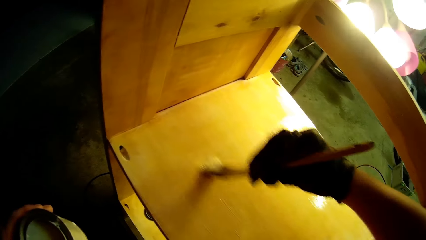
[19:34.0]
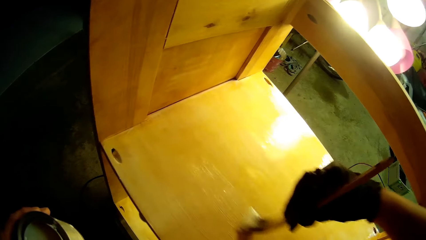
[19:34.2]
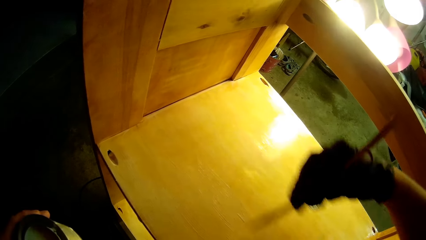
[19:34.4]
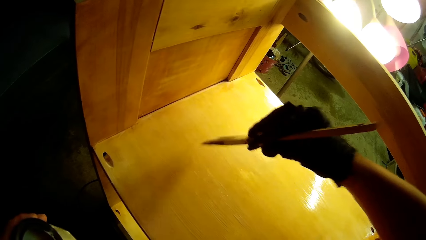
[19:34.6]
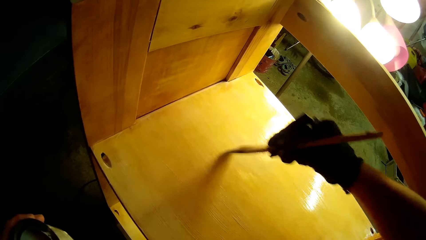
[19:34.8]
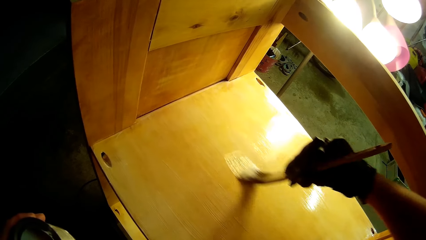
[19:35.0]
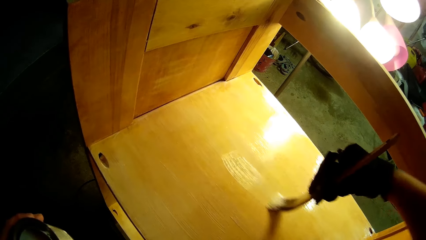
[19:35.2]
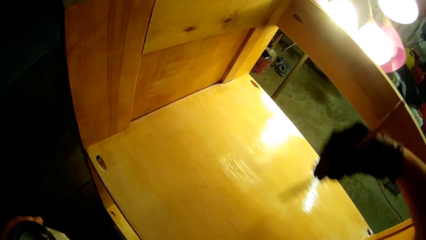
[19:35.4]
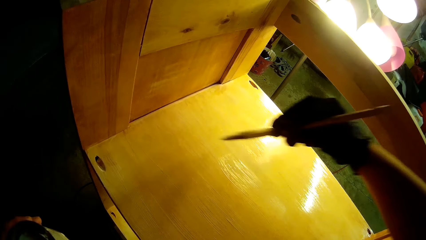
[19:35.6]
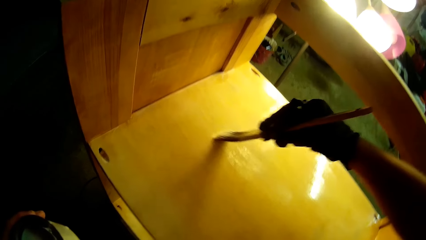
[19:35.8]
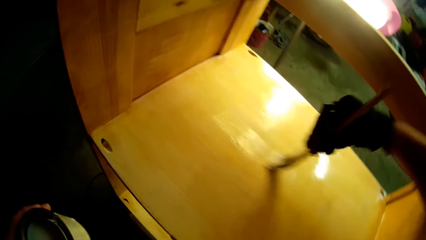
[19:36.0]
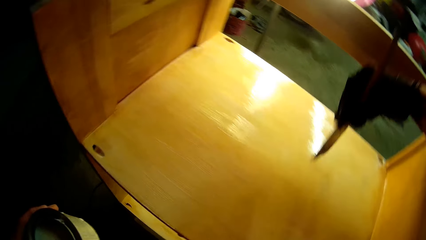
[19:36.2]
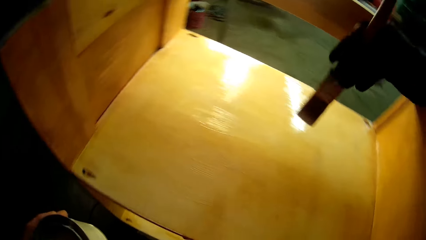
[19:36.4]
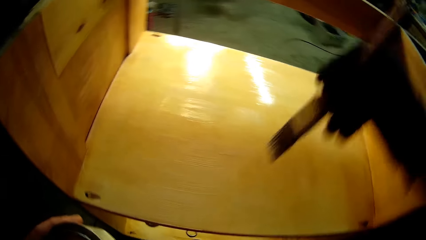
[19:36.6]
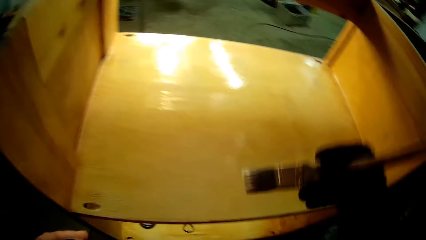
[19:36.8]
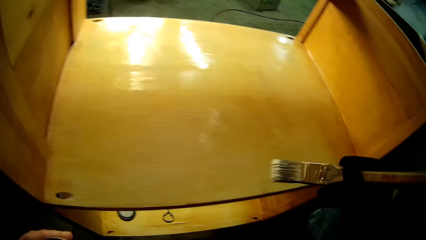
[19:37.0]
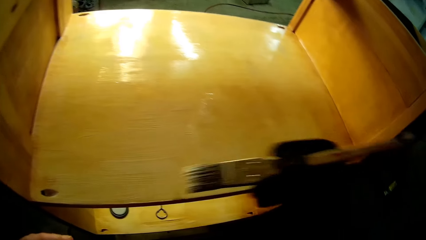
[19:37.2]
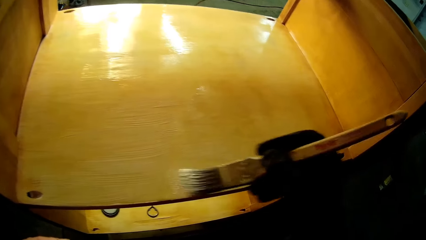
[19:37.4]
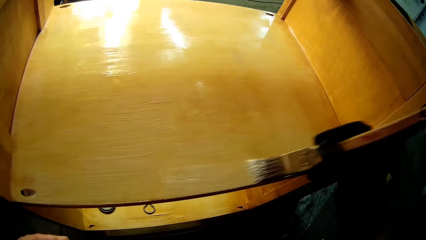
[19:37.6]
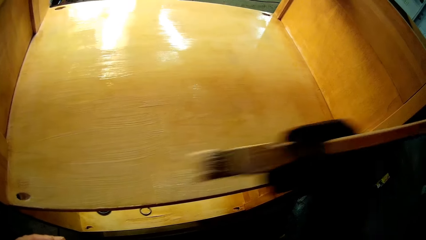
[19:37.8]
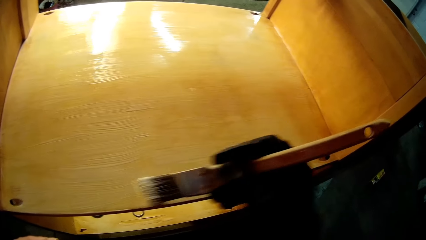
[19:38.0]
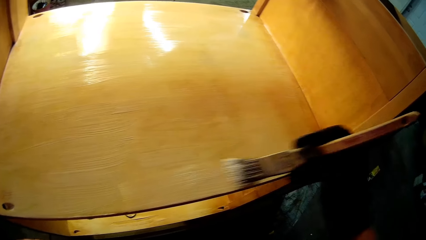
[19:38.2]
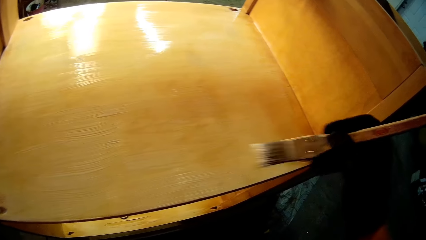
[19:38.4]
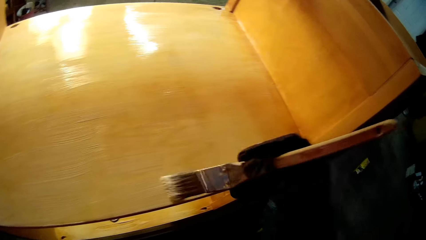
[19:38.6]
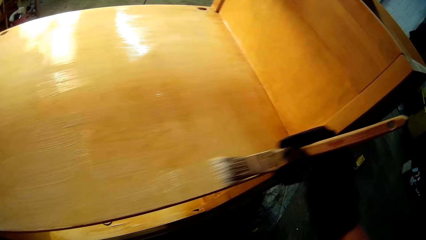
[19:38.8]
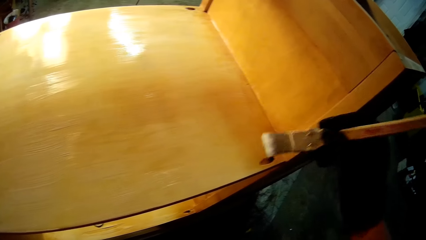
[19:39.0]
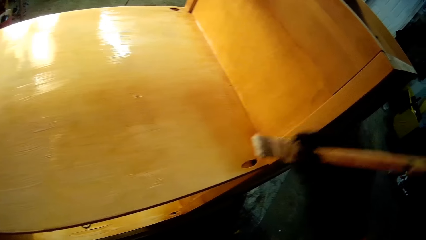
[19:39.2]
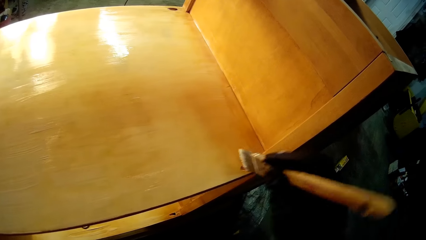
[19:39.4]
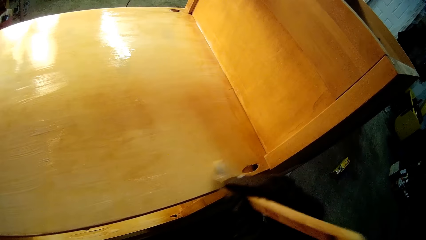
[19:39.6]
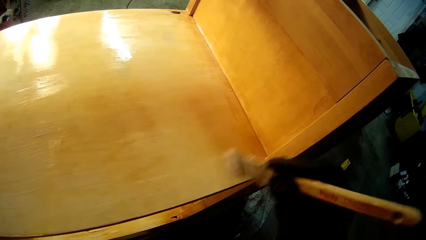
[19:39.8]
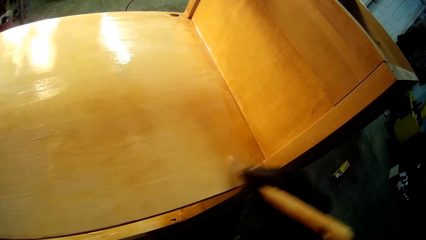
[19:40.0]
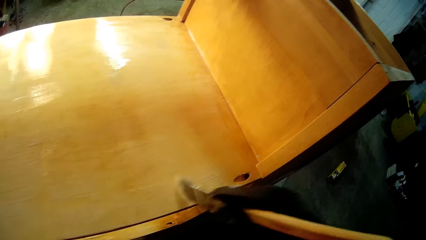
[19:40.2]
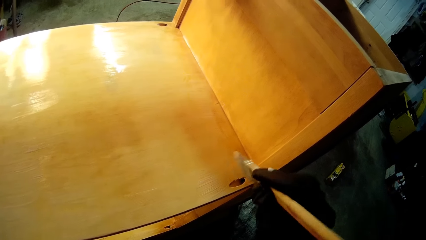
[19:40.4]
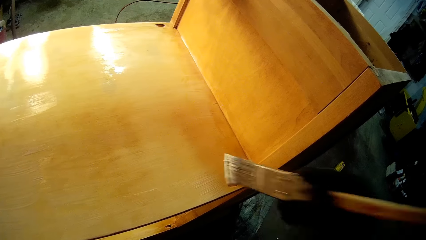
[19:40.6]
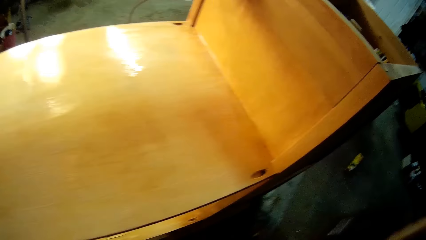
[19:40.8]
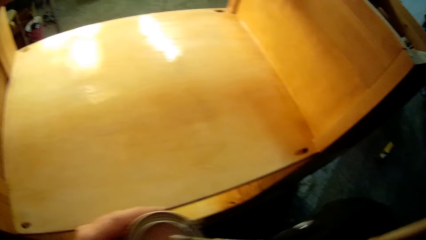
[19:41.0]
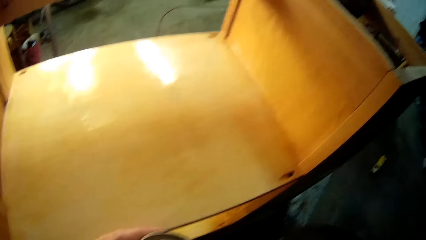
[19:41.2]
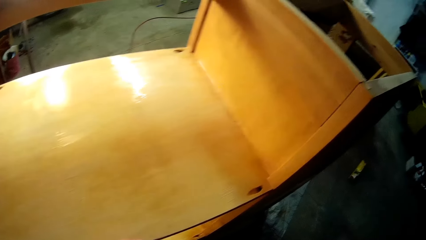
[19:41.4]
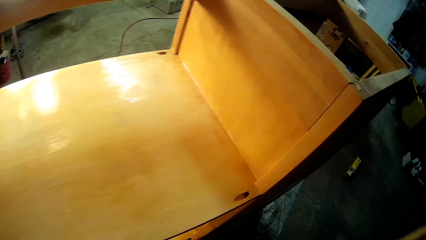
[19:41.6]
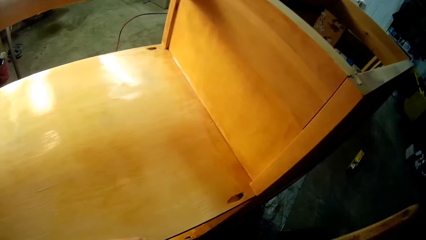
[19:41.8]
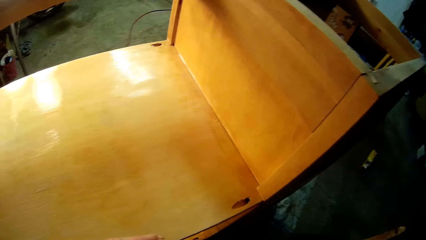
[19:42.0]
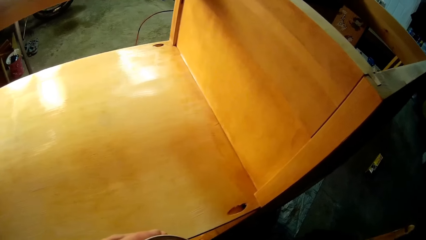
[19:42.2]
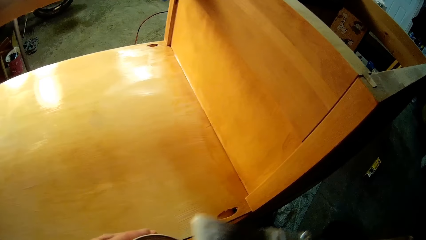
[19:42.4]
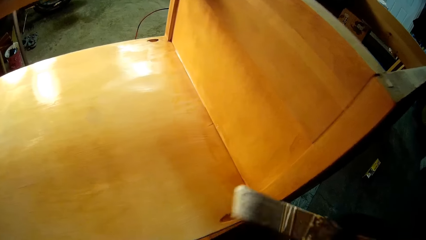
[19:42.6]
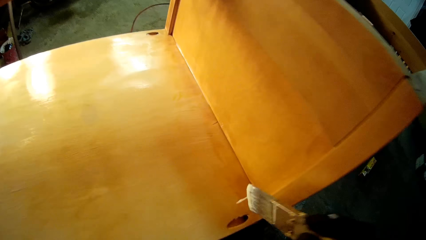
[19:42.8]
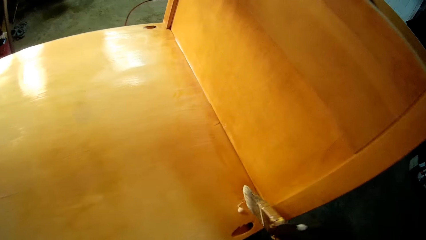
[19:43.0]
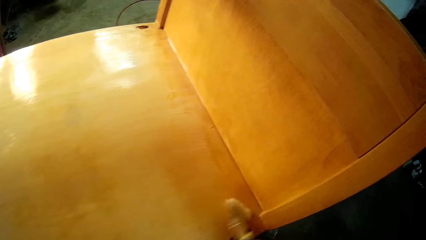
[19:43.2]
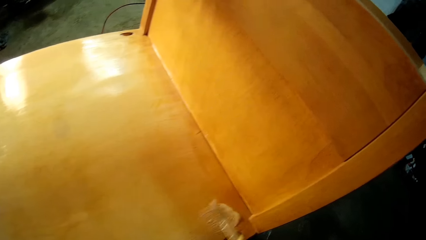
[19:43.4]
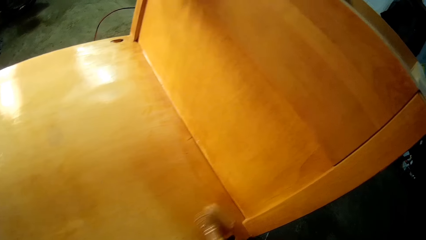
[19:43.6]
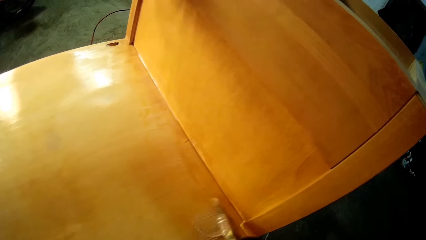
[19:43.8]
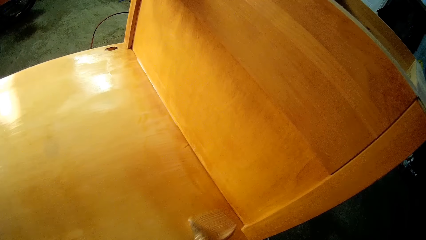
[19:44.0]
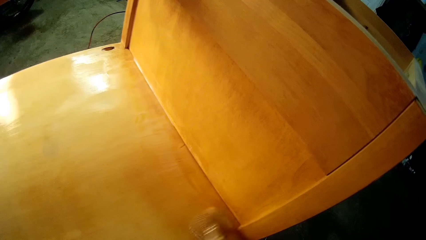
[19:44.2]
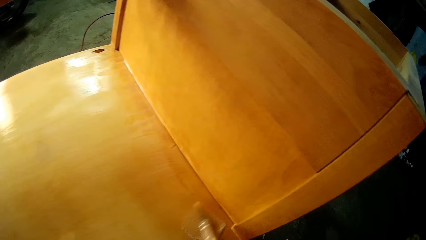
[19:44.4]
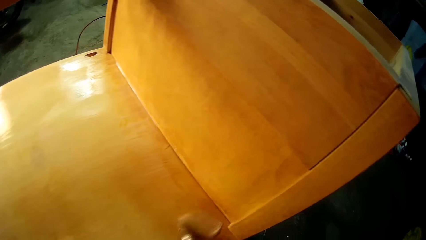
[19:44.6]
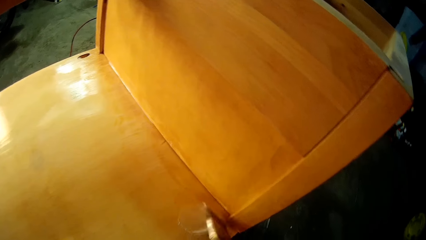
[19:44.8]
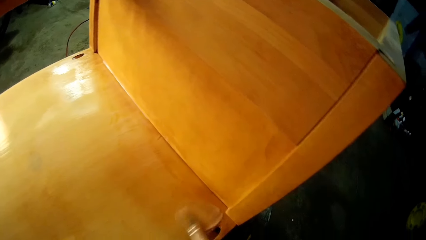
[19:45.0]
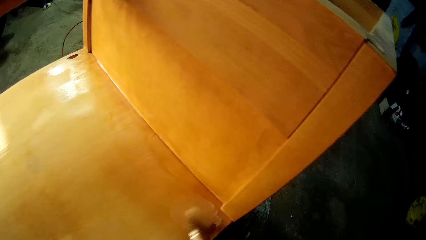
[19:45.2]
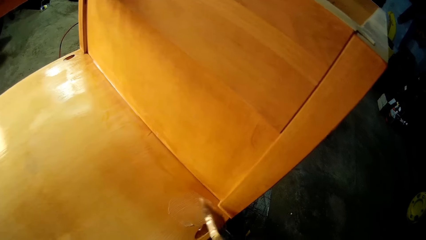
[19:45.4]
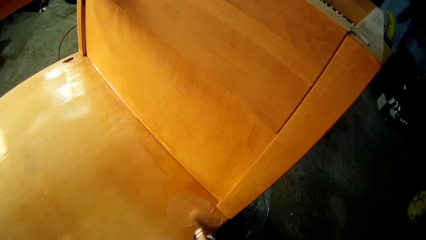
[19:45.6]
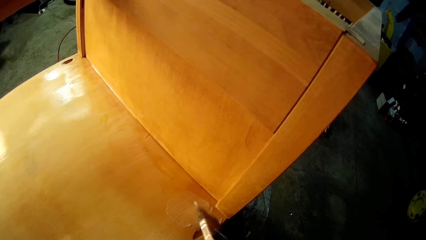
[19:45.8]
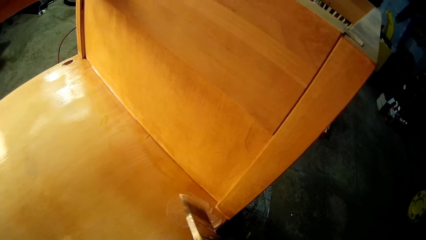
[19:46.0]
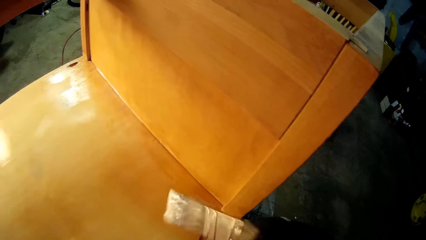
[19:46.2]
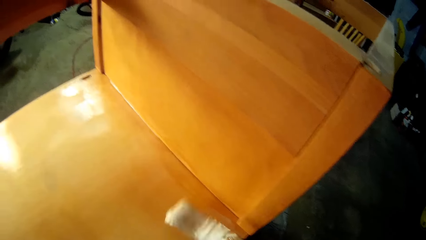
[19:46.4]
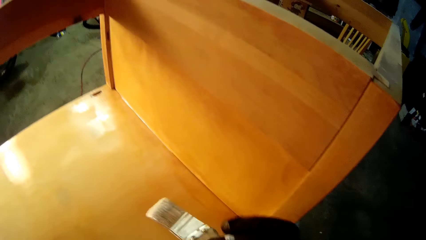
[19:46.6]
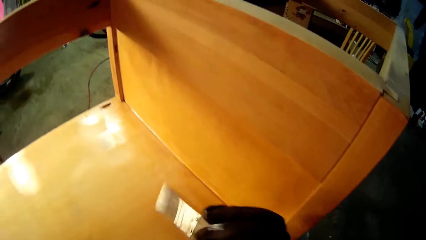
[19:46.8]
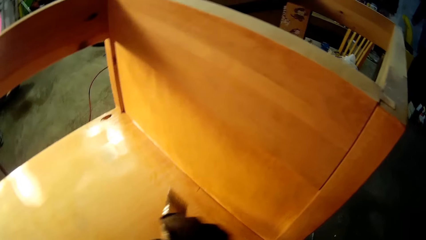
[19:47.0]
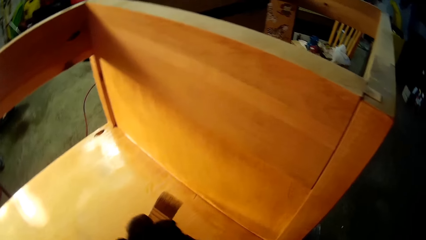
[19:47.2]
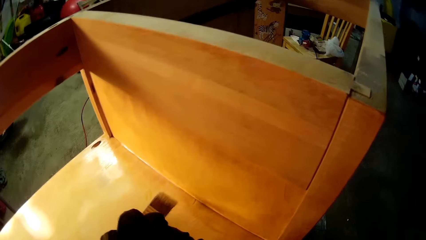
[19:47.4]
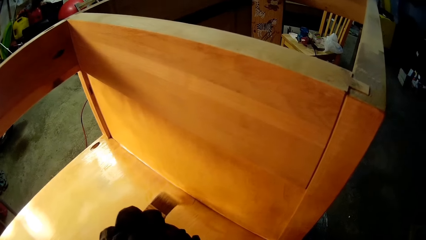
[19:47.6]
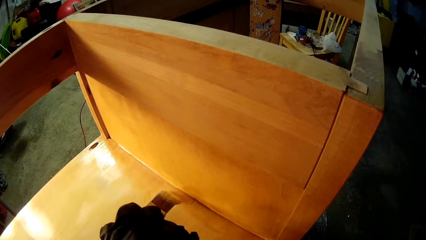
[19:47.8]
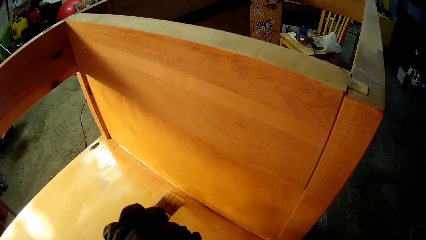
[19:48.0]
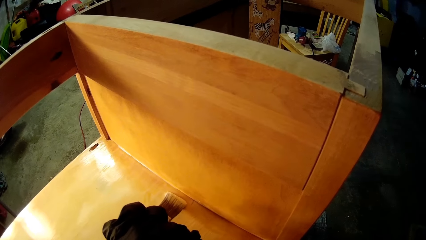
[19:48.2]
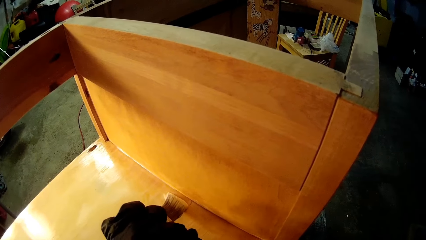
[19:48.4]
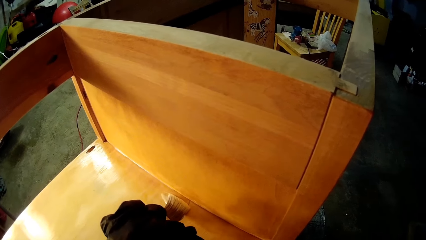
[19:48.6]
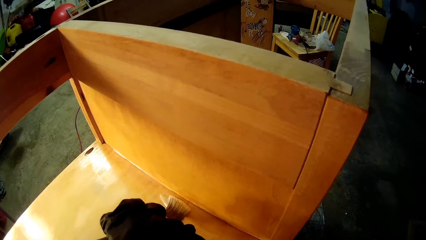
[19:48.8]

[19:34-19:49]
The camera wearer dips the paintbrush in paint in the container. They paint the wooden structure.
